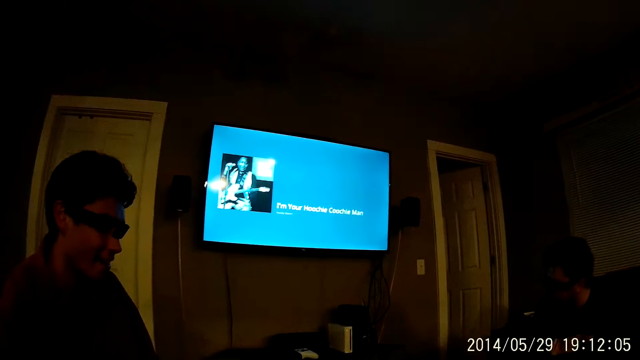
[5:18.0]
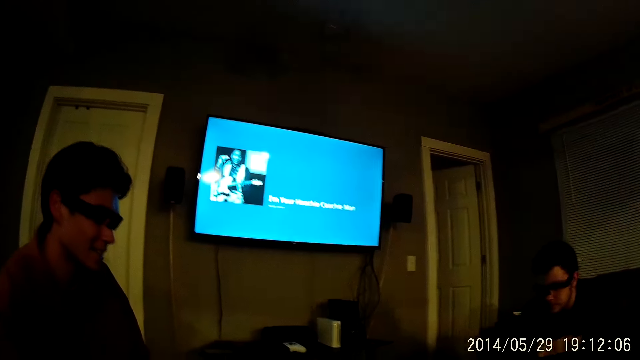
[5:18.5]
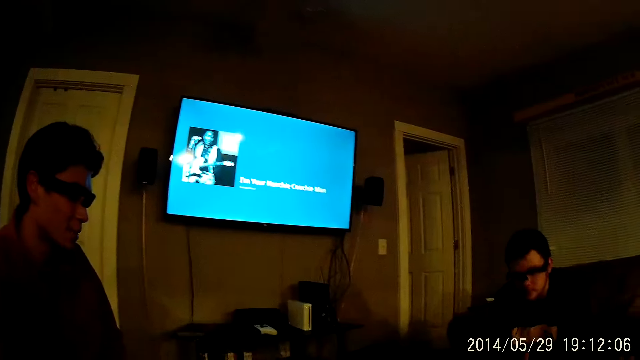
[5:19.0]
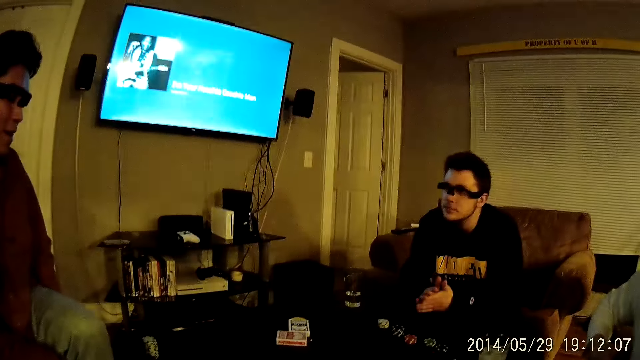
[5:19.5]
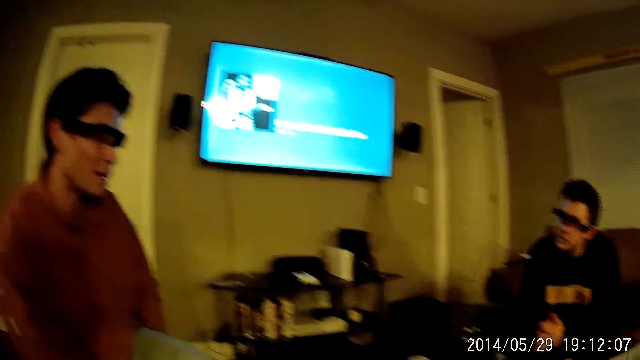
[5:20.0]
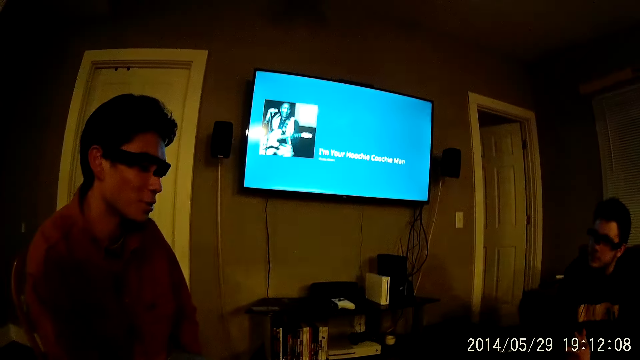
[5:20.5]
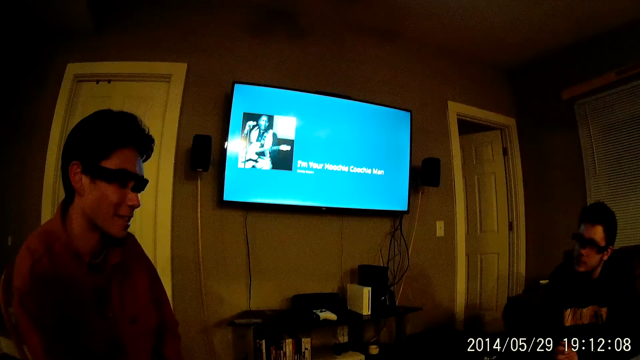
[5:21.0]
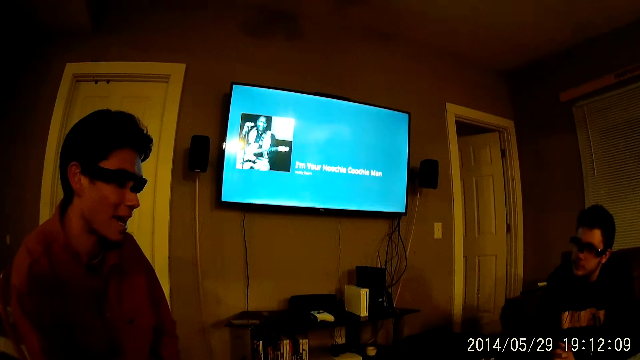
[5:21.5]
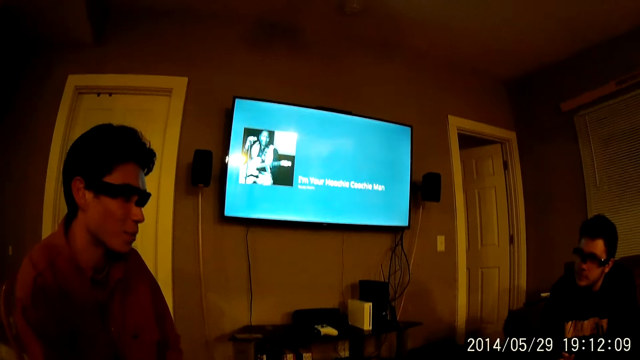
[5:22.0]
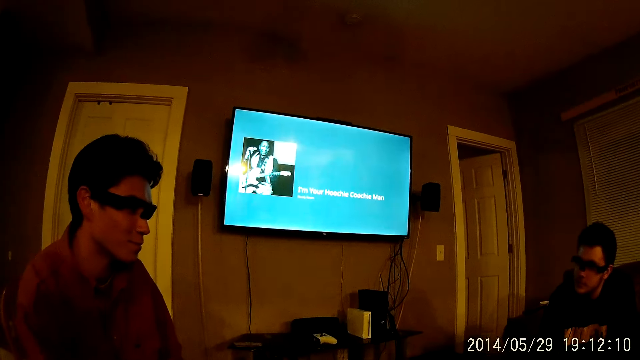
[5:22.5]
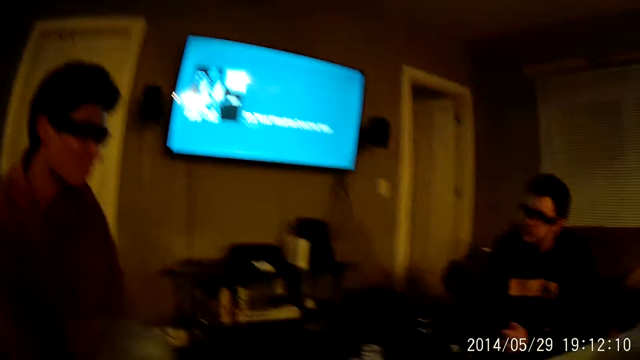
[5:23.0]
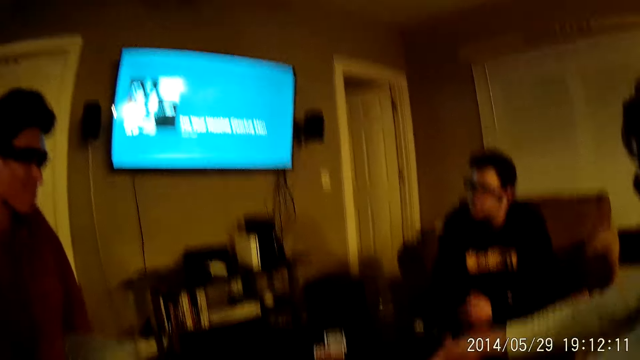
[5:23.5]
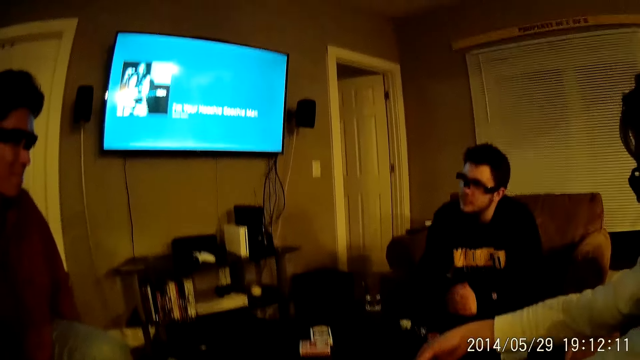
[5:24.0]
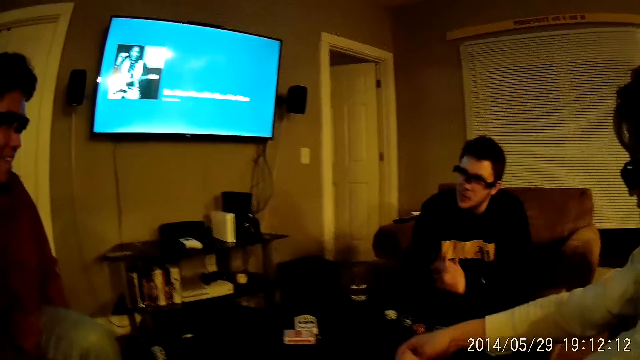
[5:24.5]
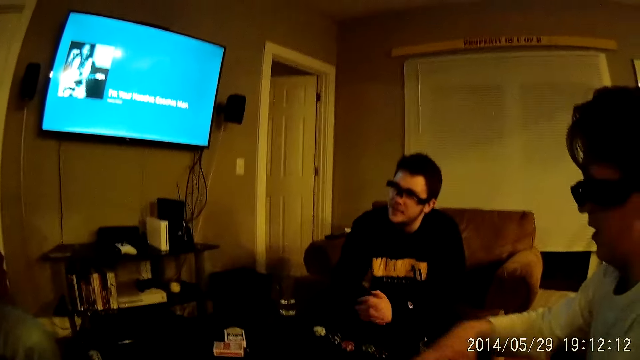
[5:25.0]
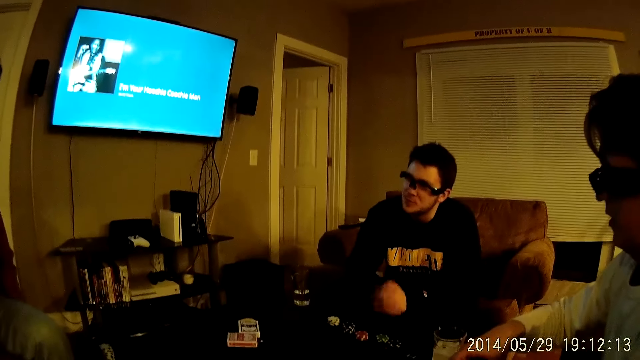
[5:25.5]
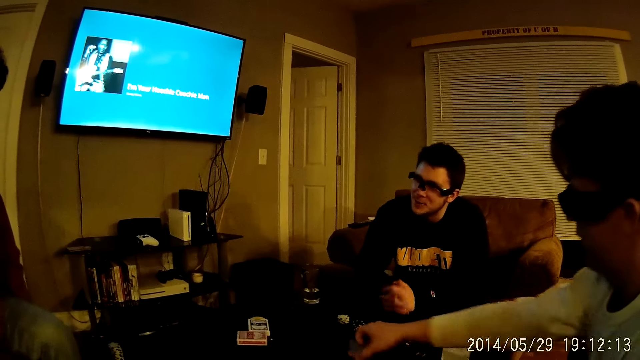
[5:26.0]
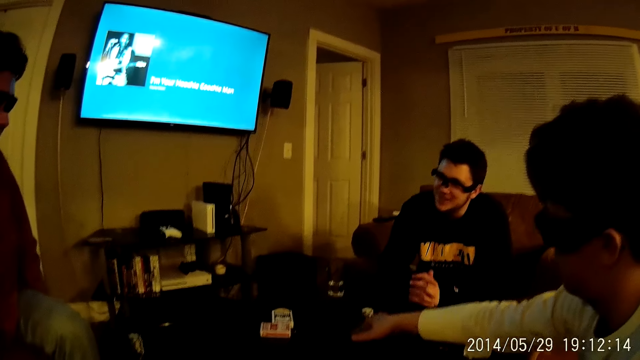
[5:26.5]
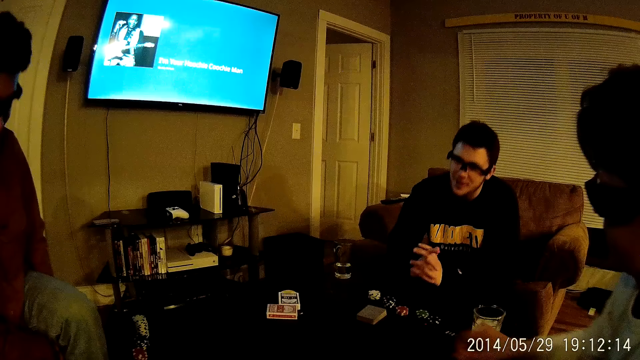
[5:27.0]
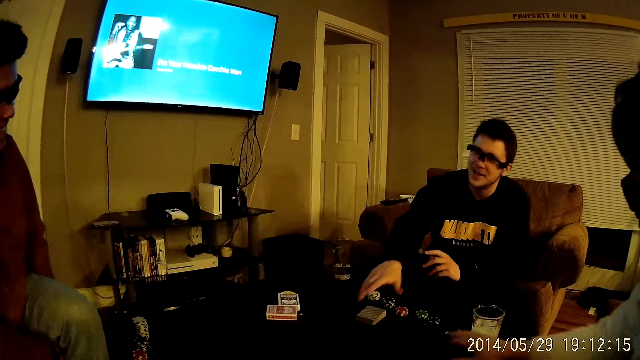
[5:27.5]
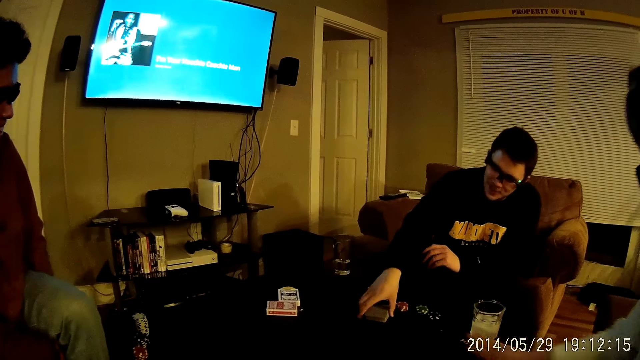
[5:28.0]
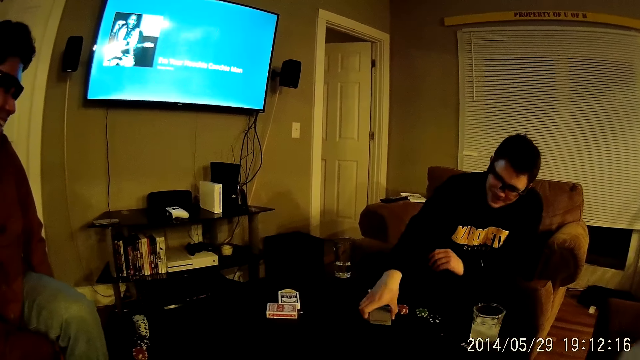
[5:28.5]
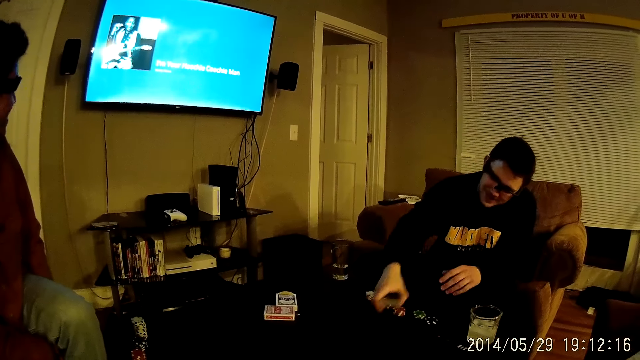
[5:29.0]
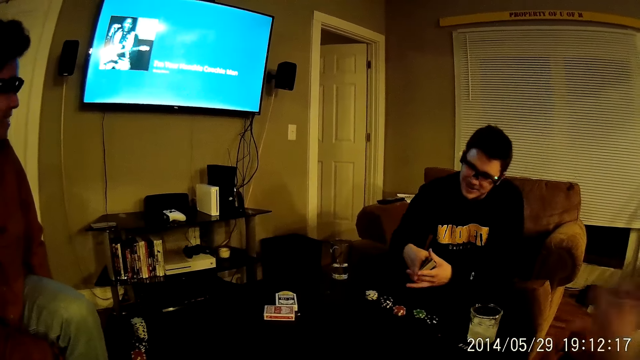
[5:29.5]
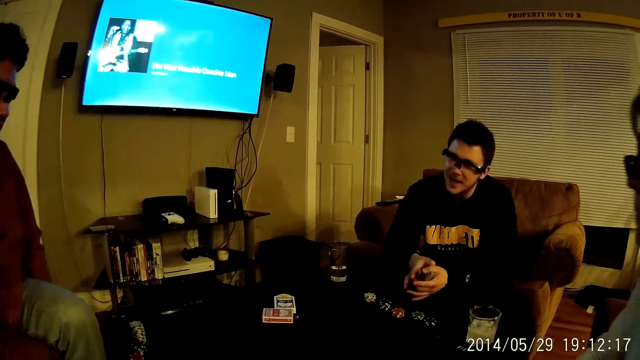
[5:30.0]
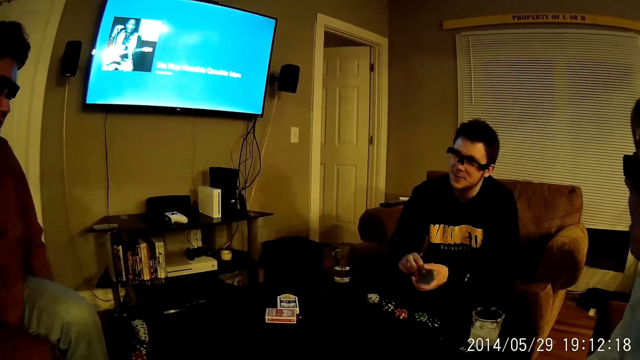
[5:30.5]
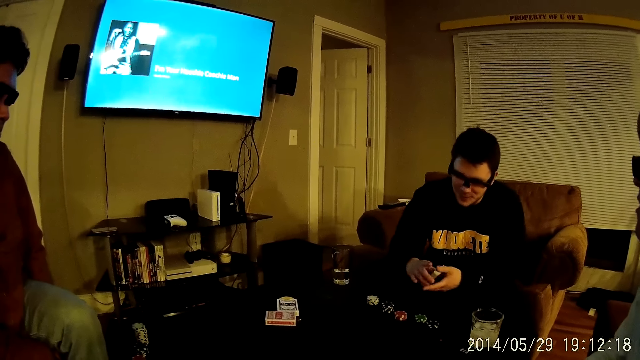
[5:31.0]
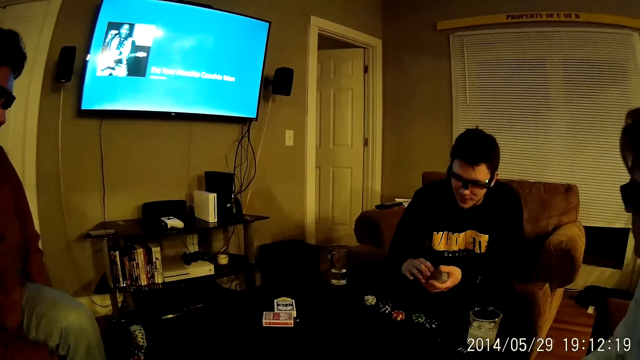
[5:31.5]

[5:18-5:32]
The camera wearer interacts with a man. Another man places the cards on the table with his right hand. A third man picks up the cards on the table with his right hand. He shuffles the cards in both hands.

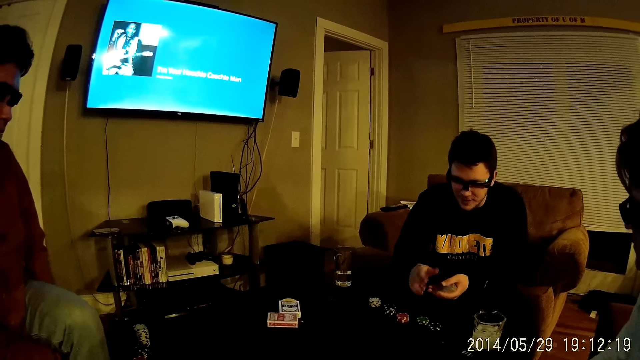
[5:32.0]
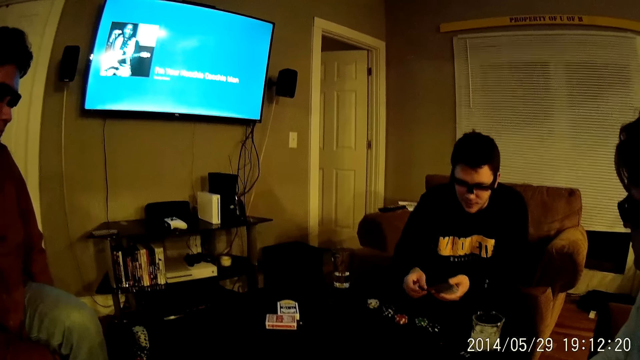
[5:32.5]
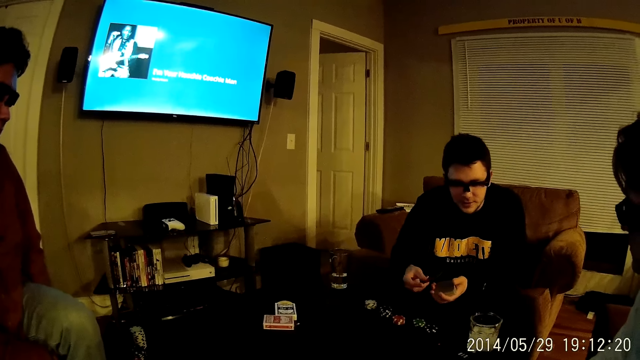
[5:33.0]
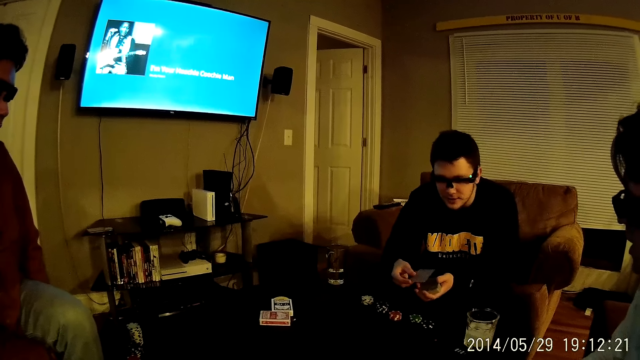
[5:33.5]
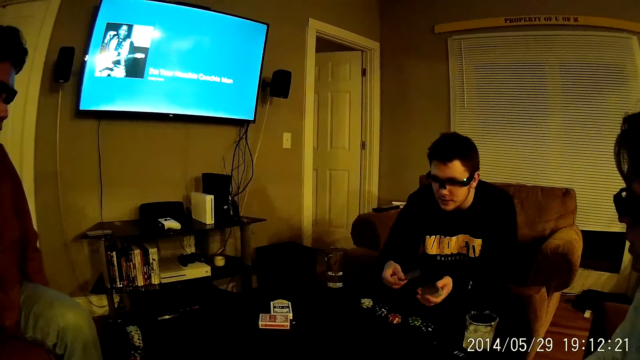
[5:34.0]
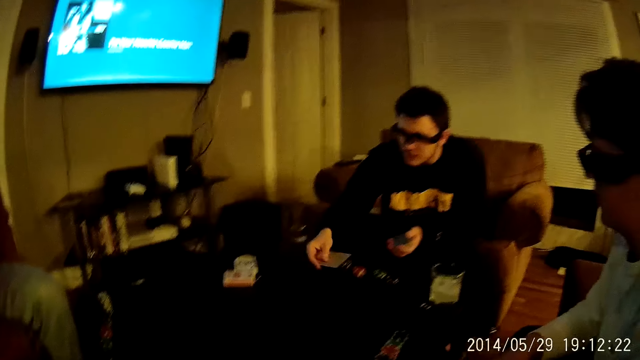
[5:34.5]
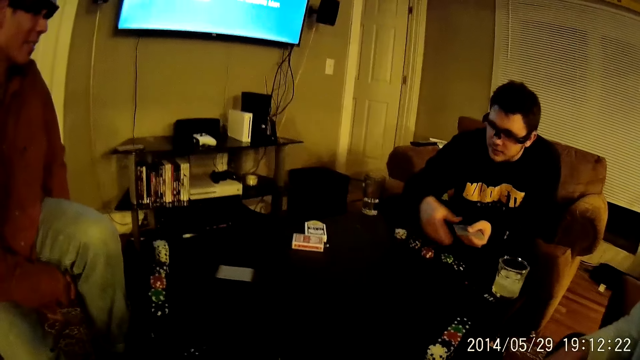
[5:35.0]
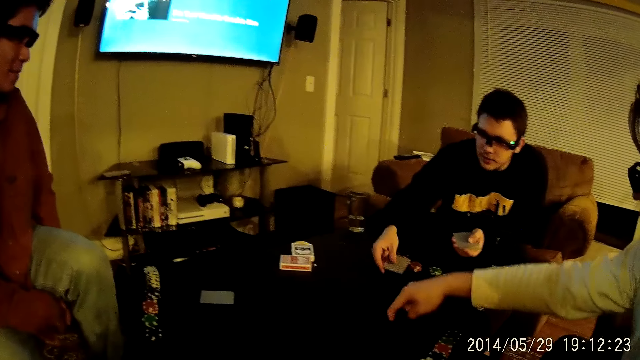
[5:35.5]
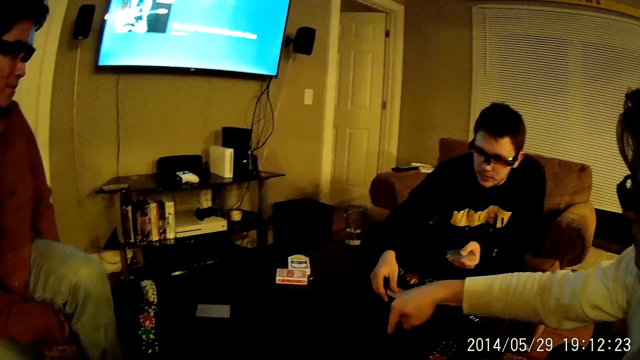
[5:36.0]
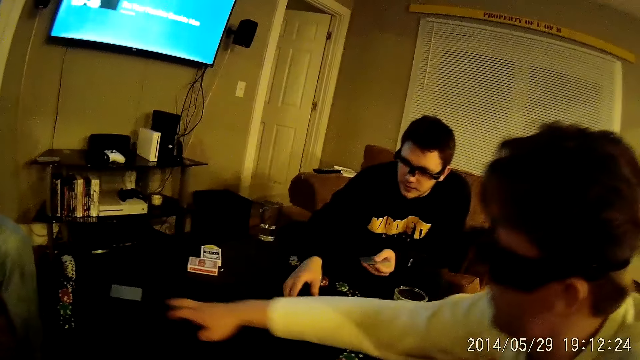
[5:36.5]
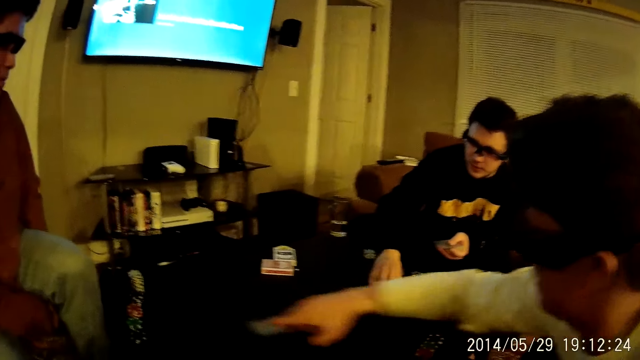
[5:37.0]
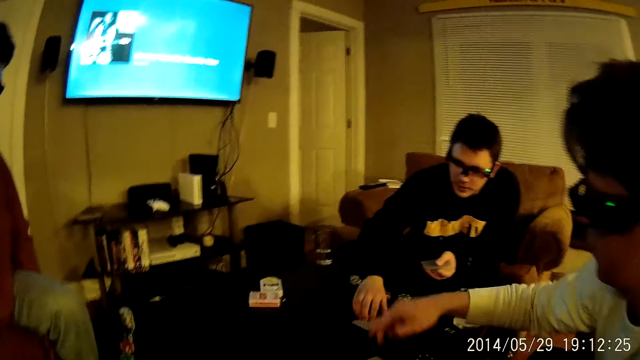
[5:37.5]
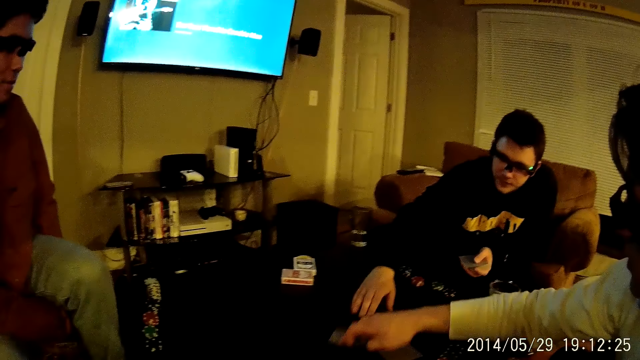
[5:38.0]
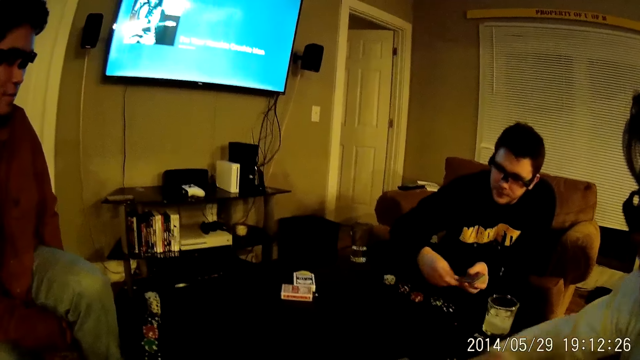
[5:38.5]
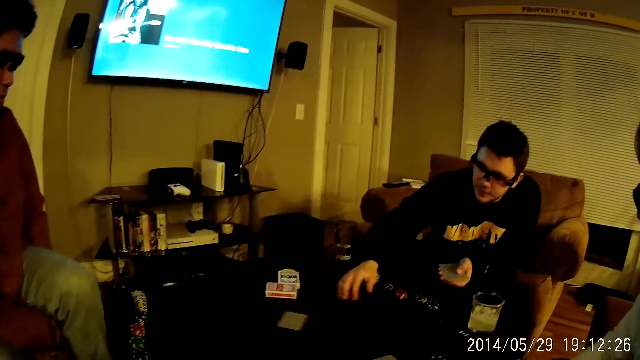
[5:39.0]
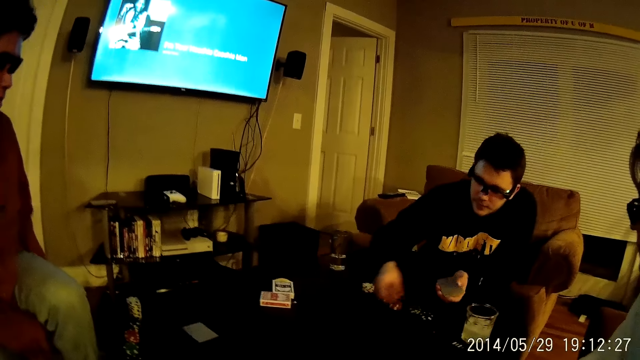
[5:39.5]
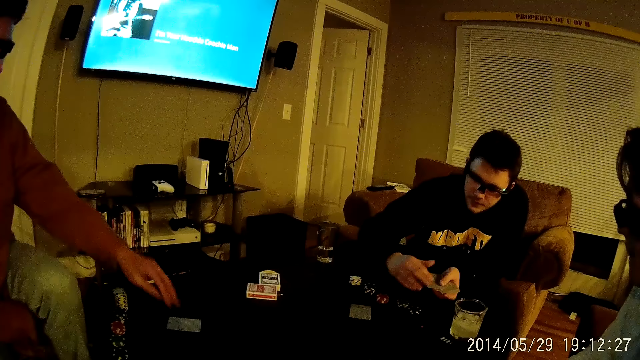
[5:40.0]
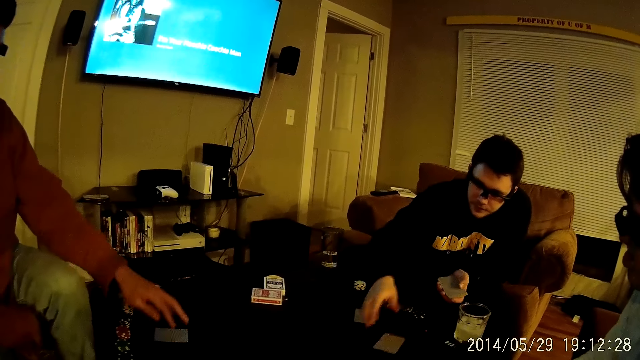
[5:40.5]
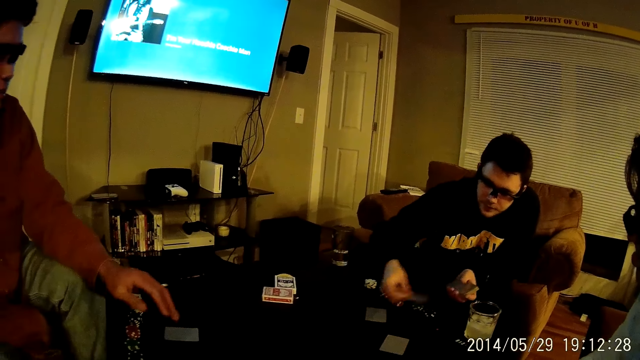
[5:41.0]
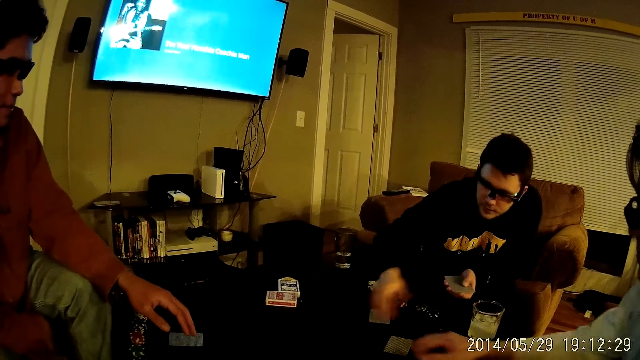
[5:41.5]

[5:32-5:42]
A man shares the cards on the table among the players with his right hand. Another man hits the table with the finger. He pulls a card on the table to himself with his right hand and picks the cards from the table. The second man moves the card from the first man to the camera wearer with his right hand. The first man distributes the cards among the players. A third man moves a card on the table with his left hand. He picks the card.
